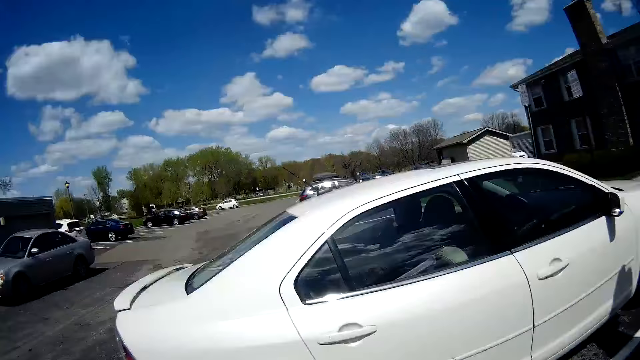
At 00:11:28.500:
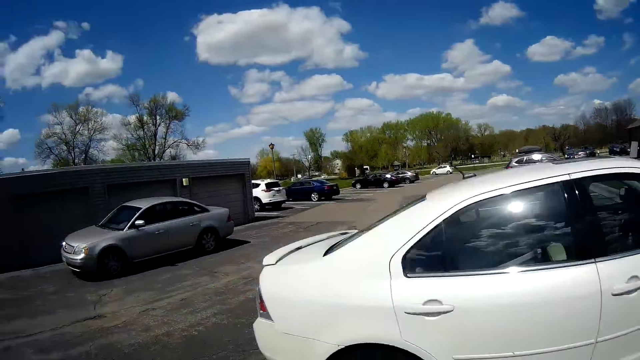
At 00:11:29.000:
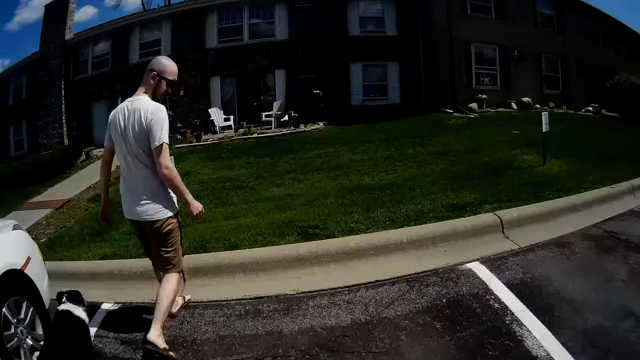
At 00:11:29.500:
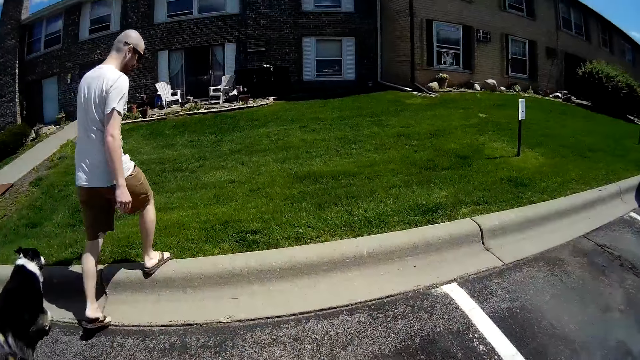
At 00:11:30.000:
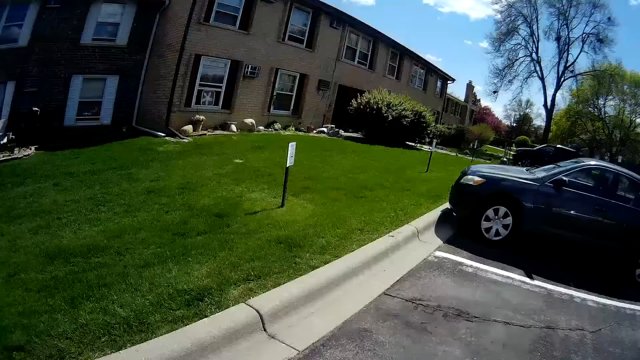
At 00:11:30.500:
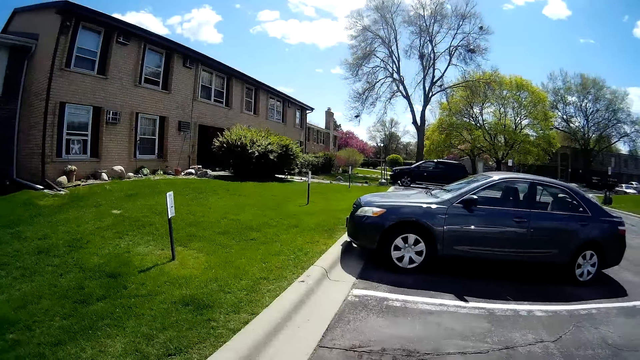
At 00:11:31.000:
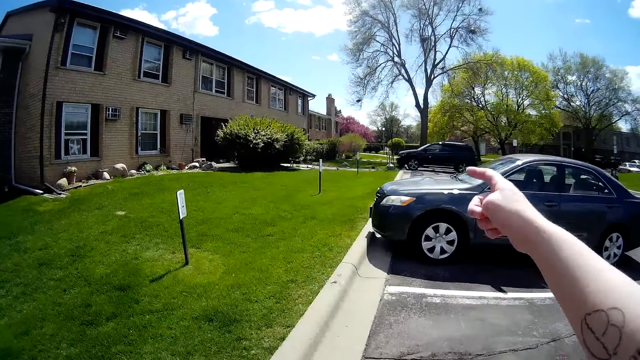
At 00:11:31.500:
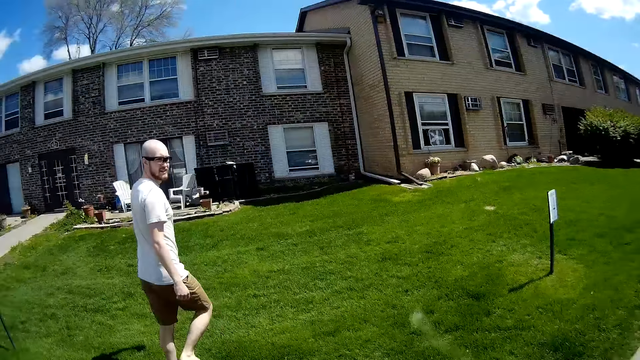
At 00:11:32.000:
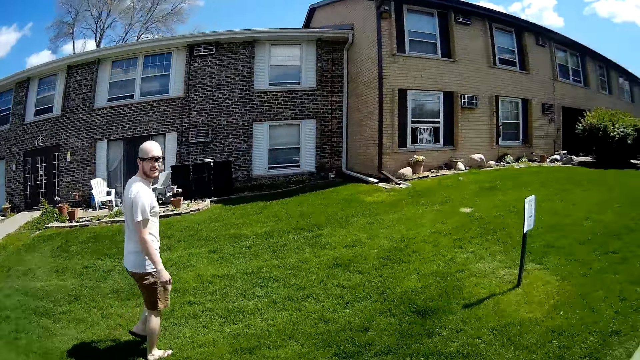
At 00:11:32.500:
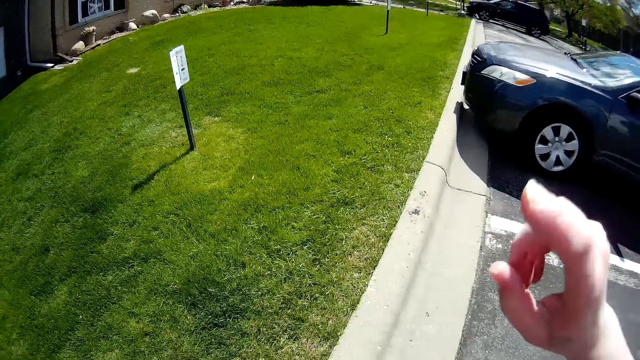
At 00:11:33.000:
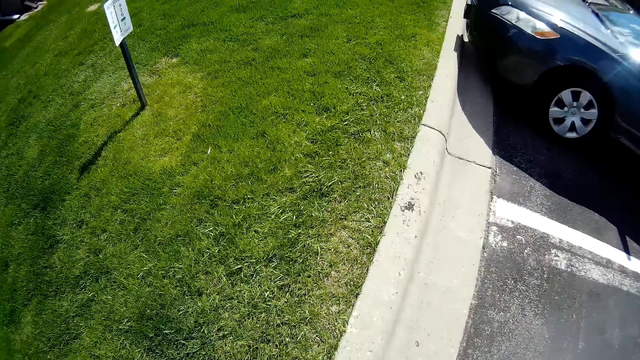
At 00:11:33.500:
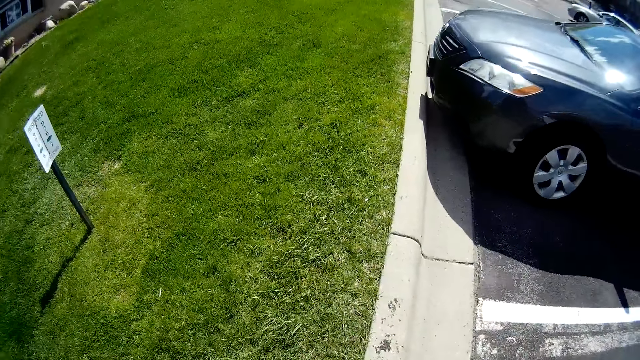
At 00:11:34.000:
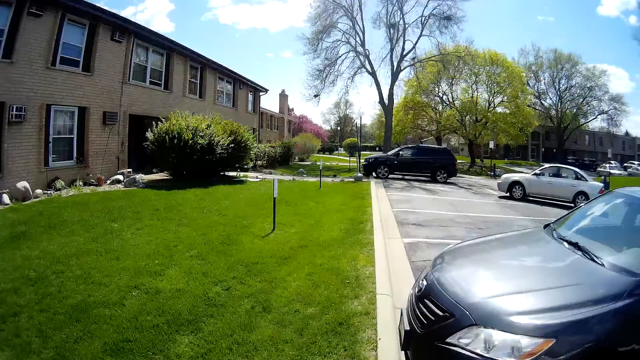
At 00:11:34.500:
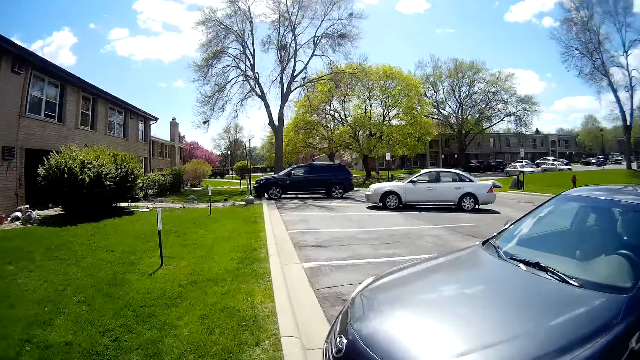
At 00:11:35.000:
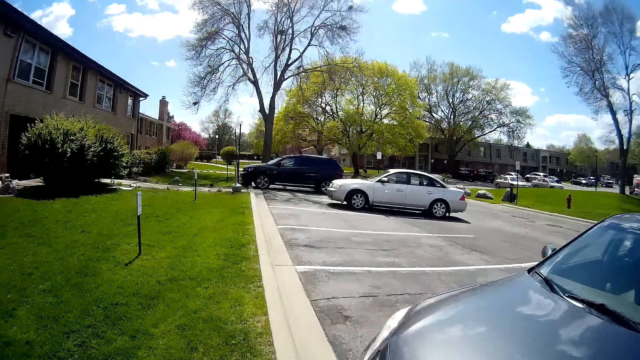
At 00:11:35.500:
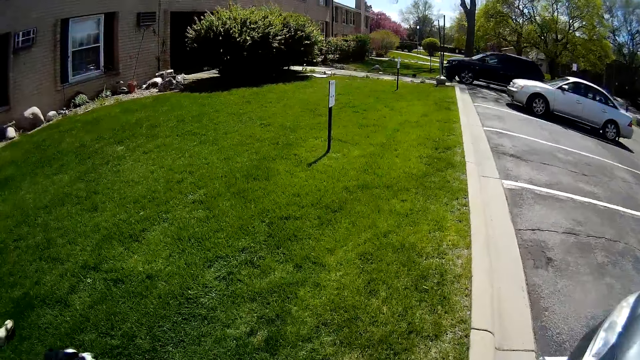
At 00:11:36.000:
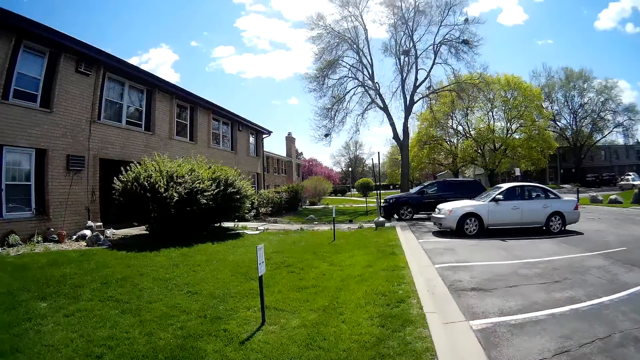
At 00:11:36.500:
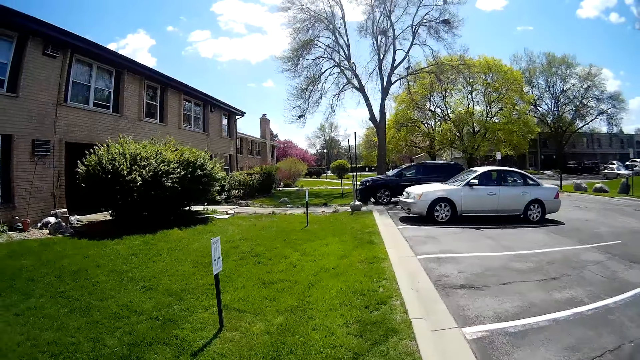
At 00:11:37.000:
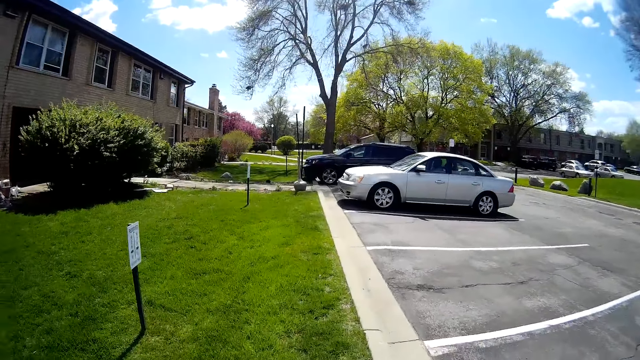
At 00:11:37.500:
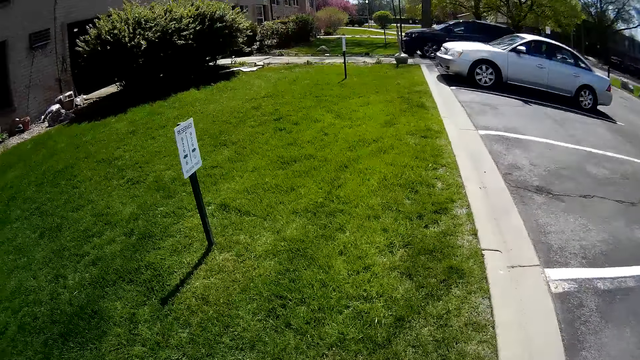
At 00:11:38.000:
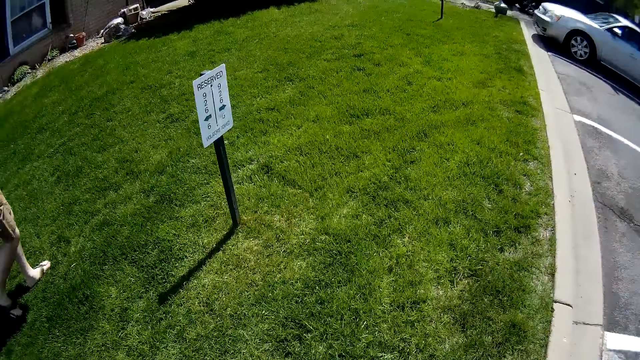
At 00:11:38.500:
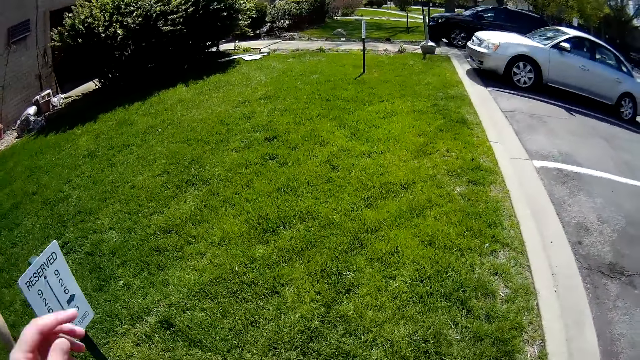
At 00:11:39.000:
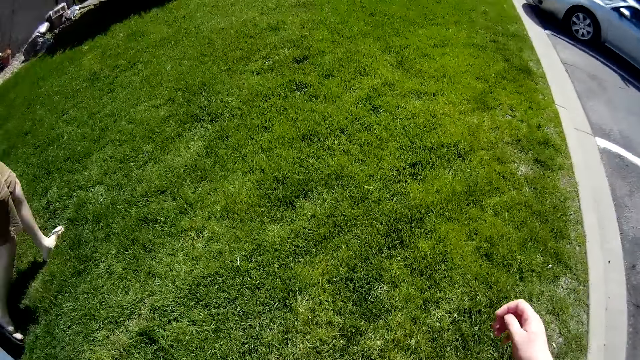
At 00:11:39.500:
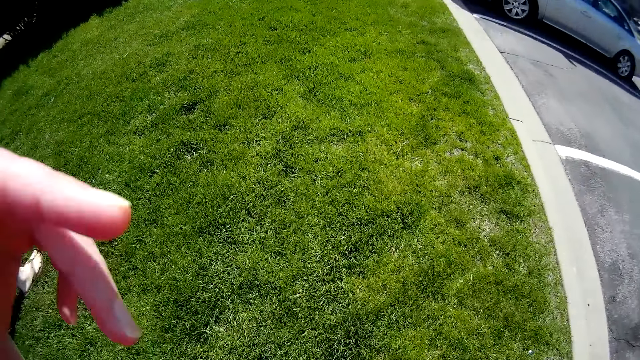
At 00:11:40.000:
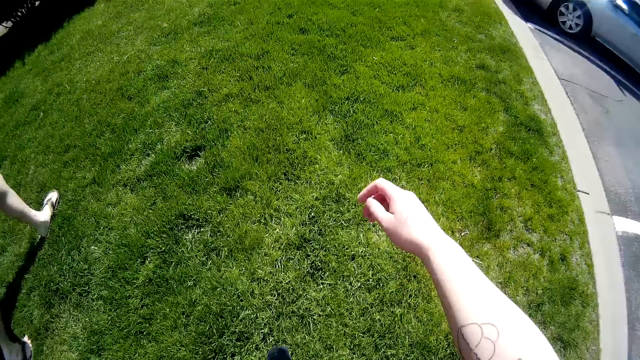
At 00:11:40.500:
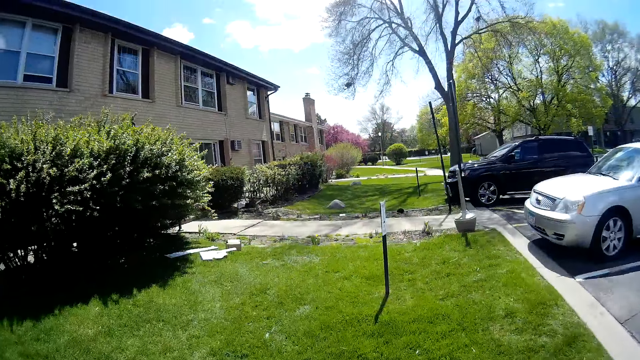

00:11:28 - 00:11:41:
The camera wearer interacts with a man. They walk in a garden.

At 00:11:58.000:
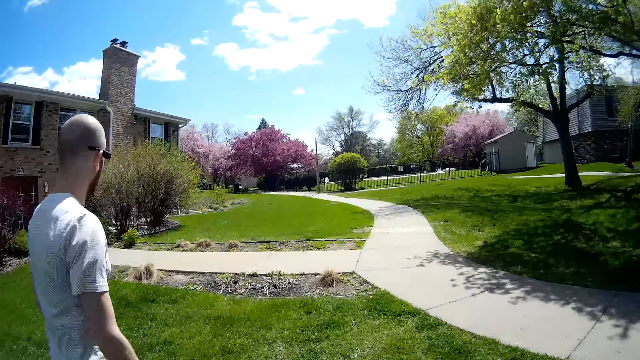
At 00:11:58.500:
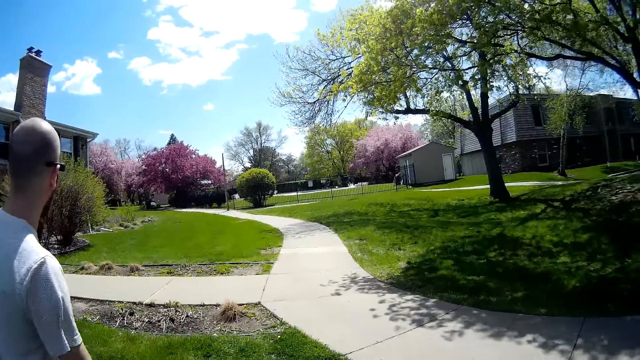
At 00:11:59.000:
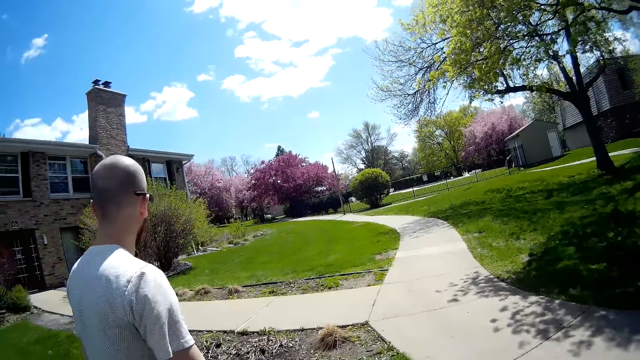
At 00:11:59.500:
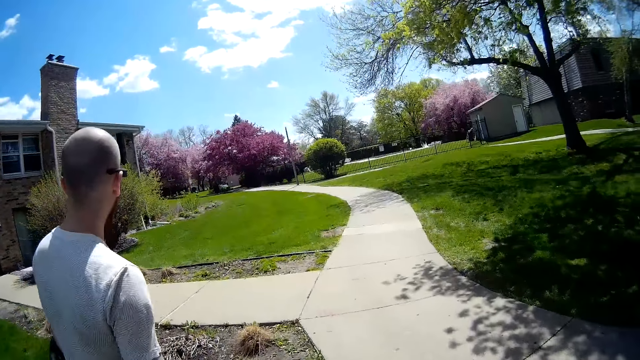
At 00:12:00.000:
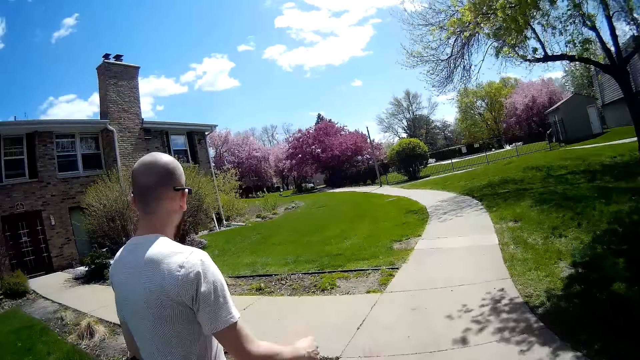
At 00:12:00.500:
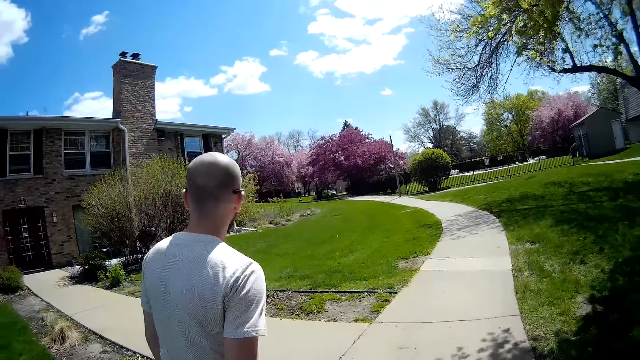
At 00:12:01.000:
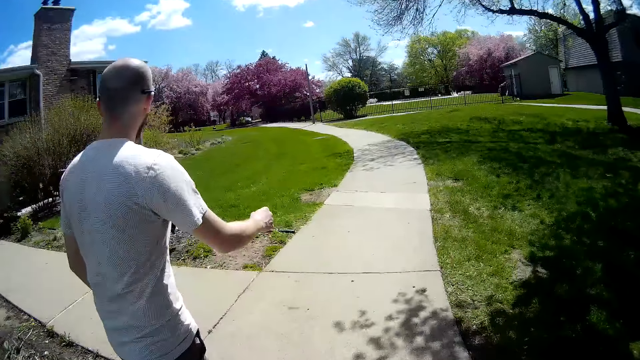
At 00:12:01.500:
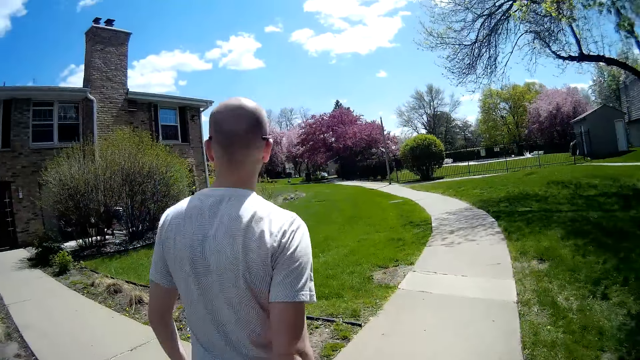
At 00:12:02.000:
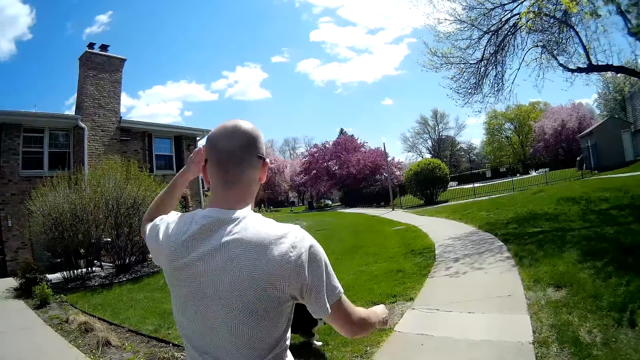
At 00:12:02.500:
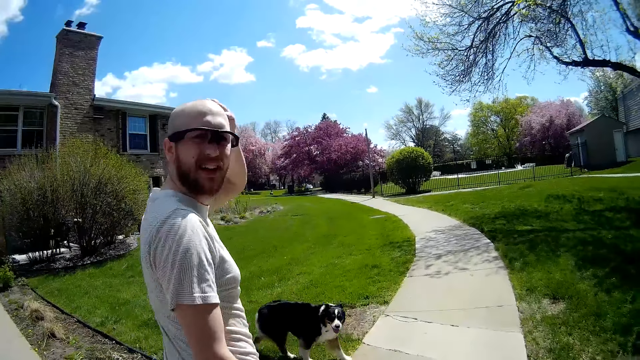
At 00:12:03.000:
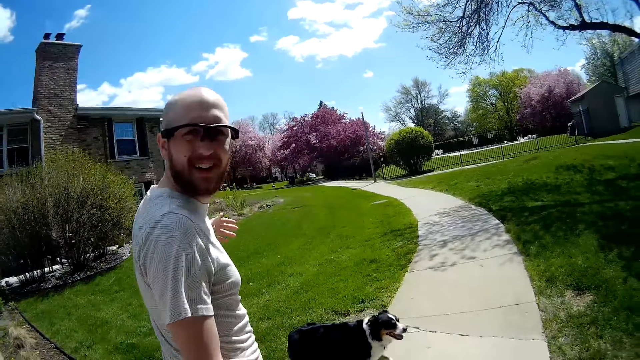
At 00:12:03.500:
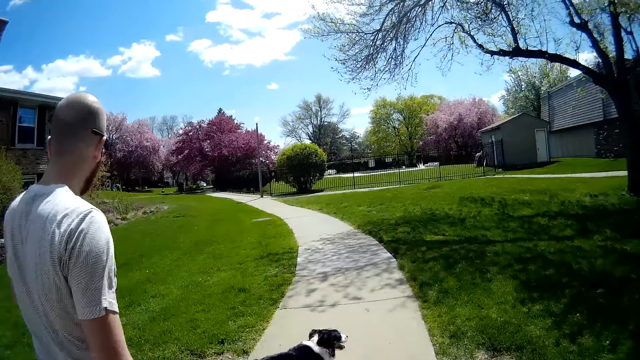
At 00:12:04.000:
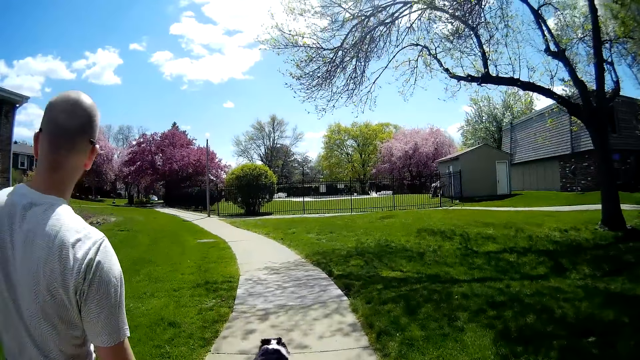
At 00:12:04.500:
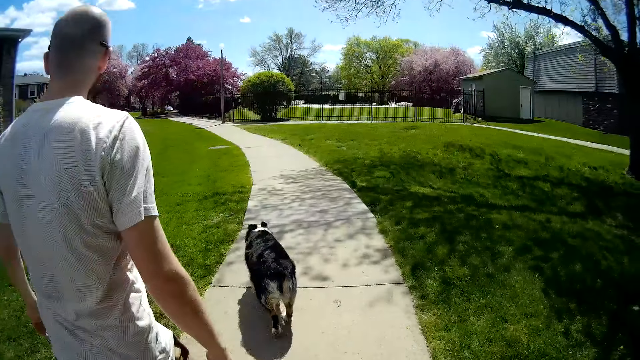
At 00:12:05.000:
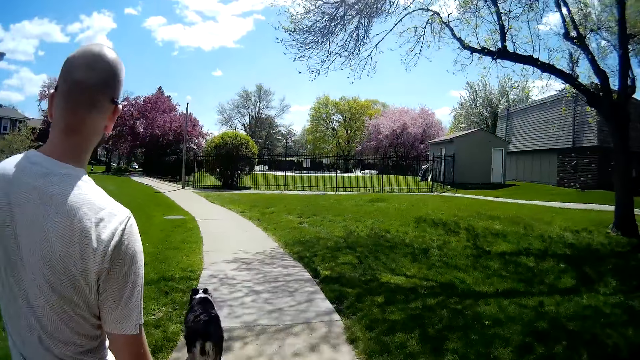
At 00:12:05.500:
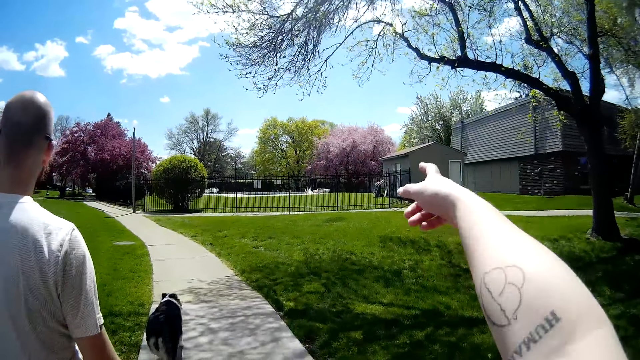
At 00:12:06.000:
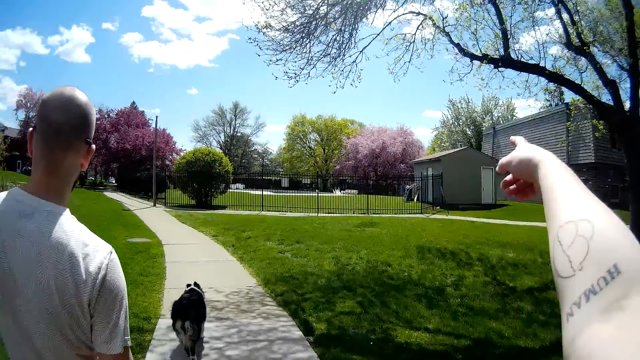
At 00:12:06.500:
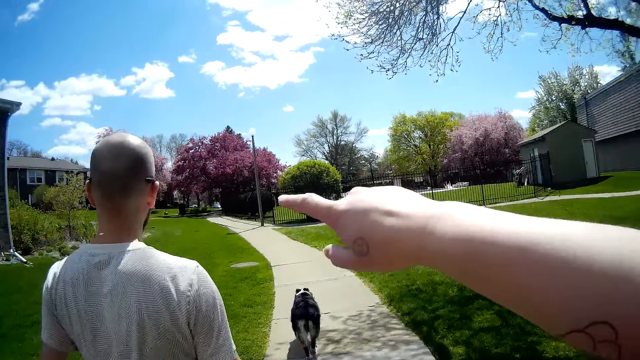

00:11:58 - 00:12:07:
The camera wearer converses with a dog. She points her right hand towards a tree. She converses with a man.
